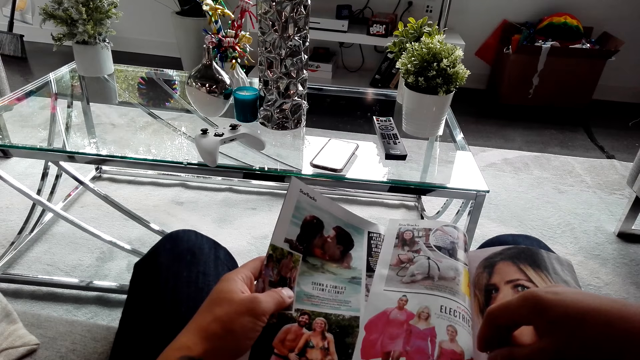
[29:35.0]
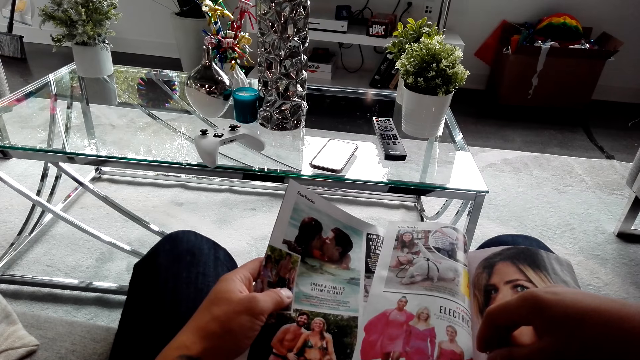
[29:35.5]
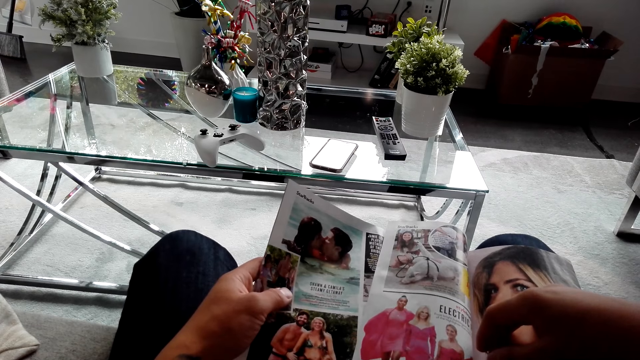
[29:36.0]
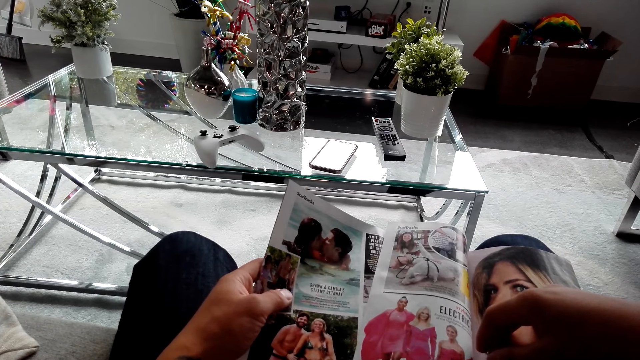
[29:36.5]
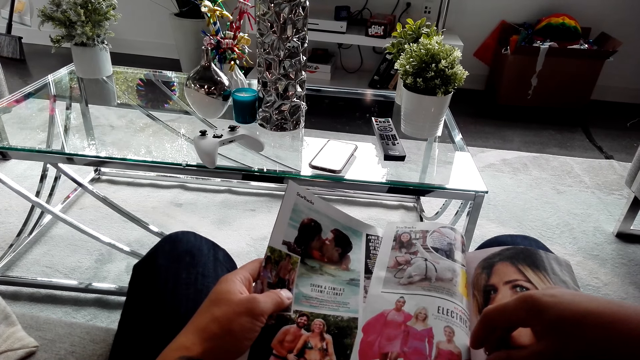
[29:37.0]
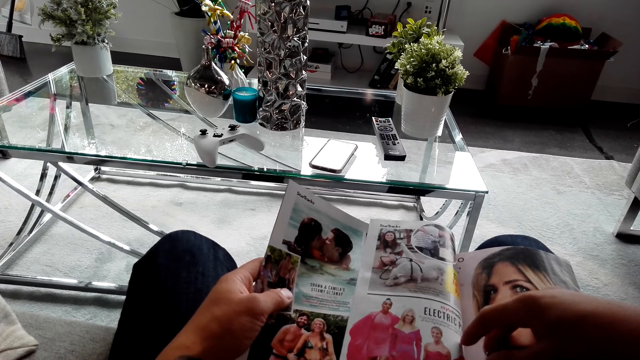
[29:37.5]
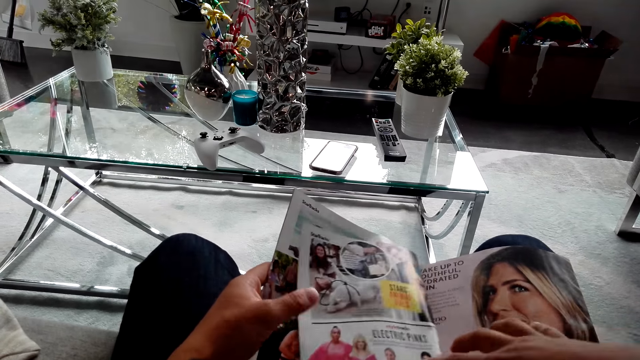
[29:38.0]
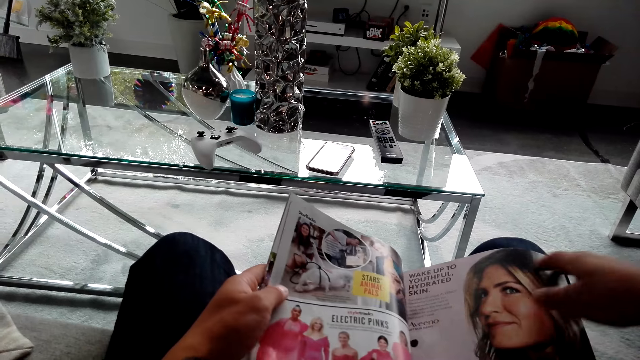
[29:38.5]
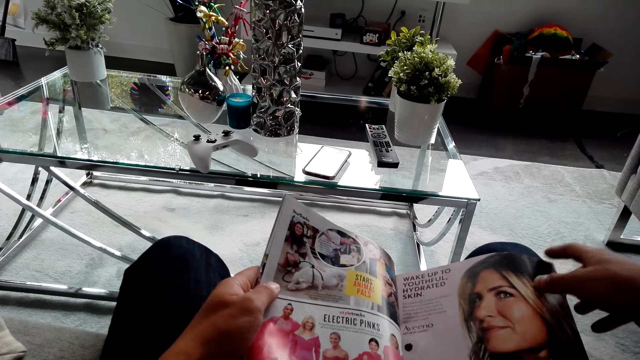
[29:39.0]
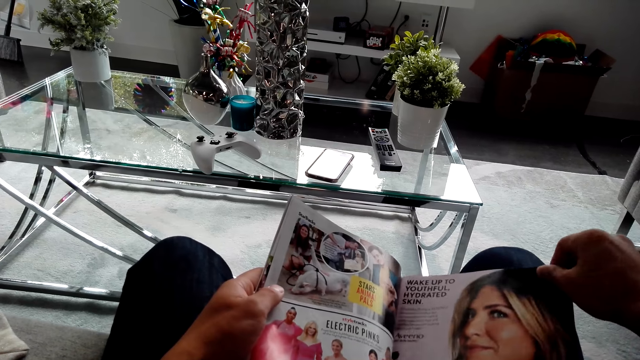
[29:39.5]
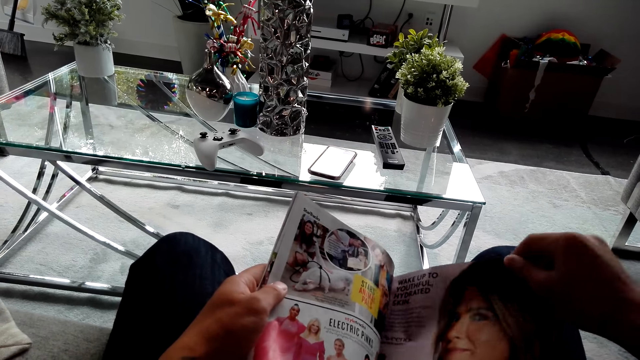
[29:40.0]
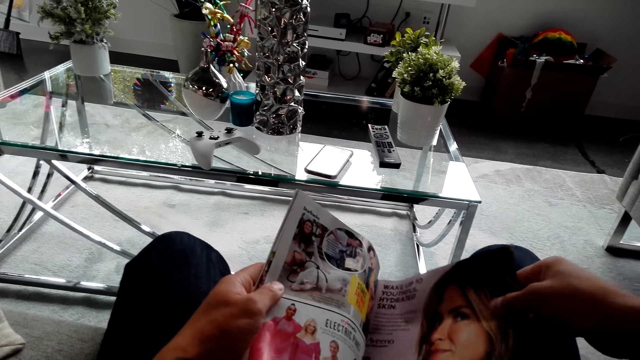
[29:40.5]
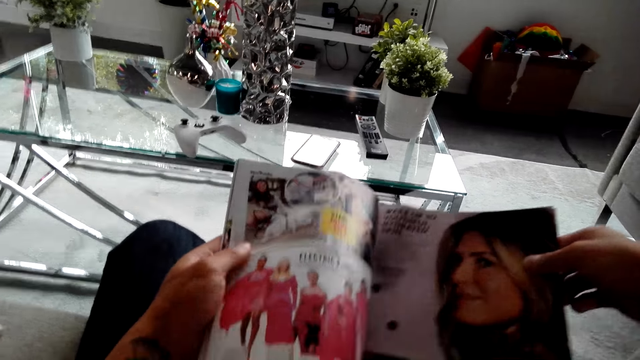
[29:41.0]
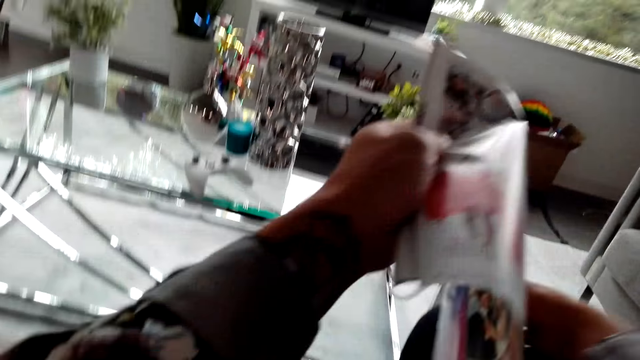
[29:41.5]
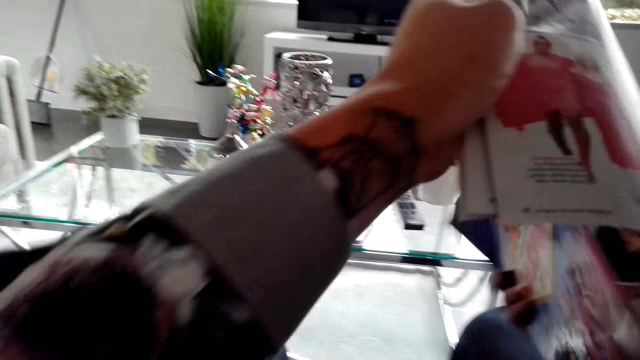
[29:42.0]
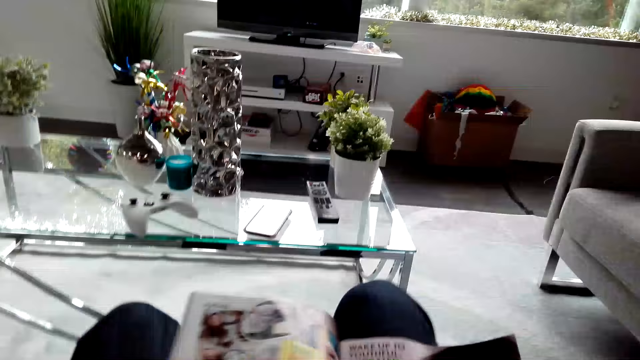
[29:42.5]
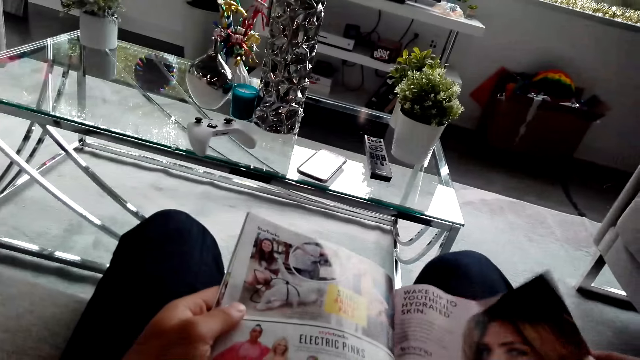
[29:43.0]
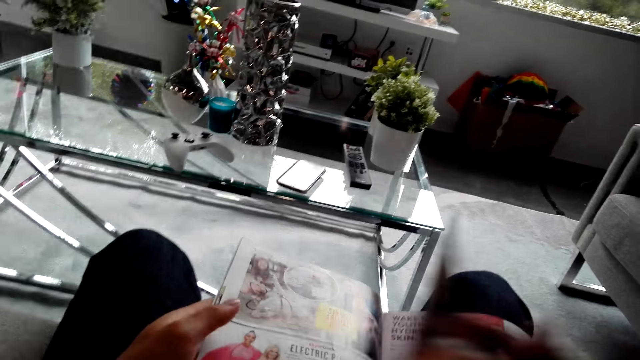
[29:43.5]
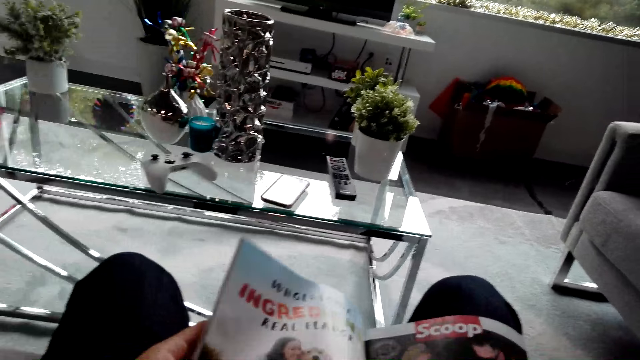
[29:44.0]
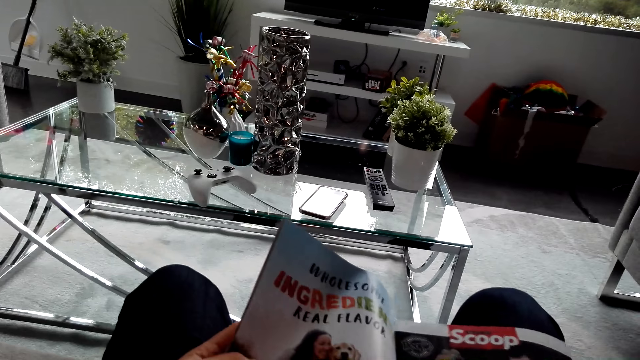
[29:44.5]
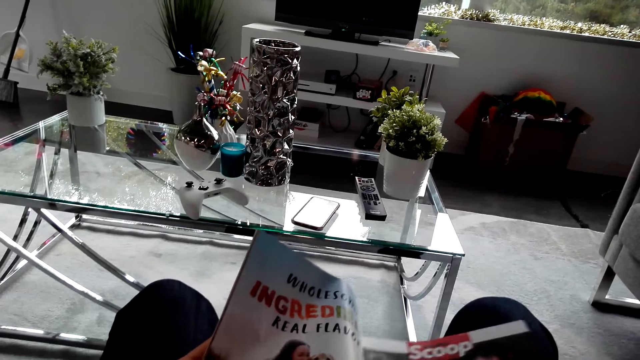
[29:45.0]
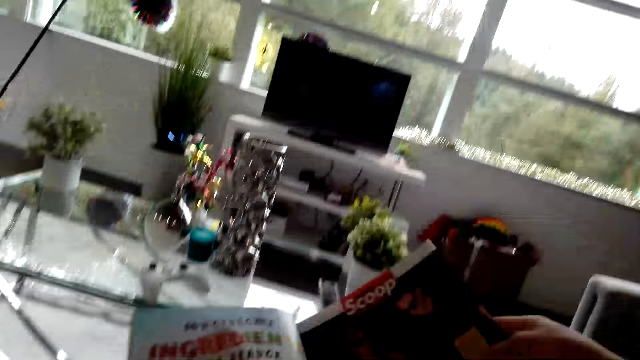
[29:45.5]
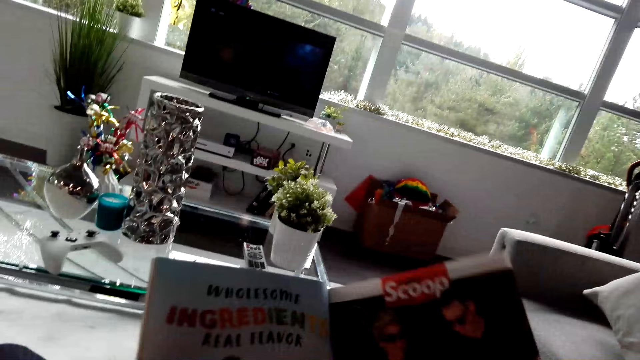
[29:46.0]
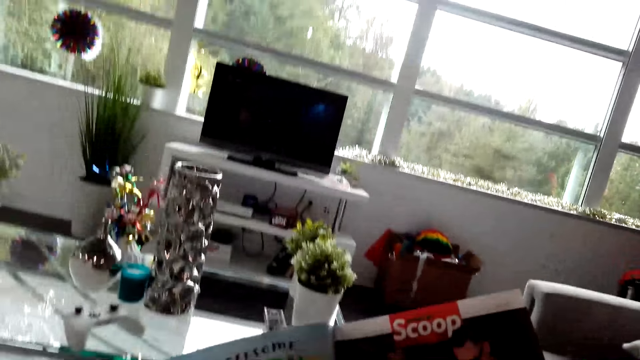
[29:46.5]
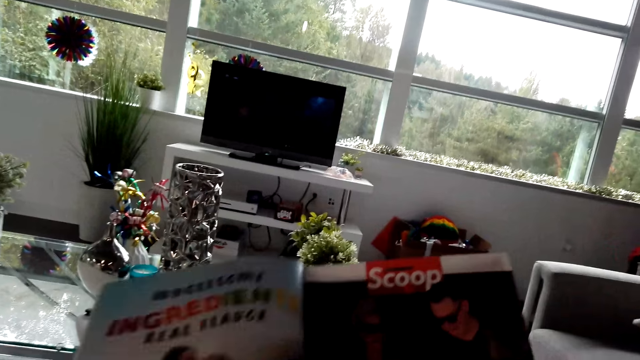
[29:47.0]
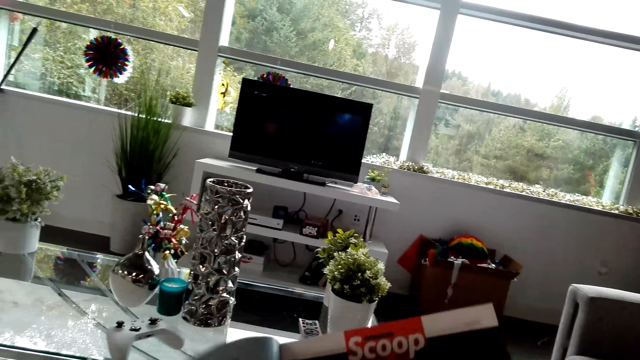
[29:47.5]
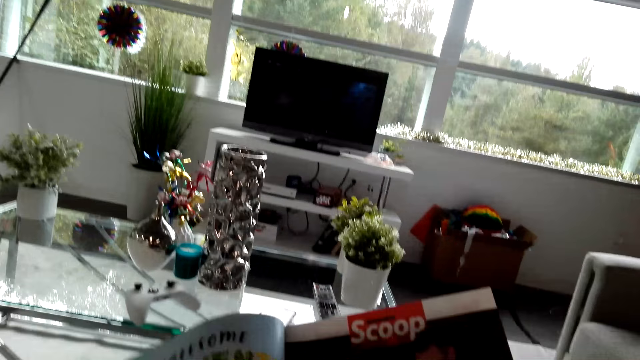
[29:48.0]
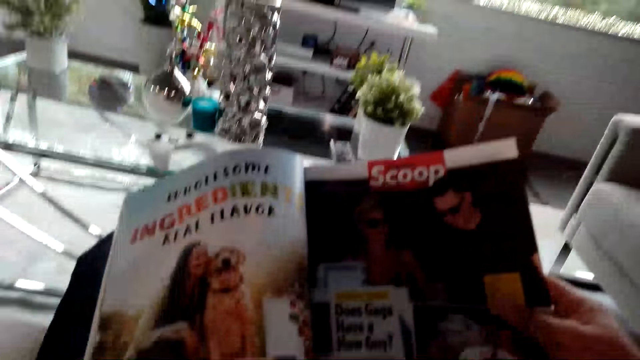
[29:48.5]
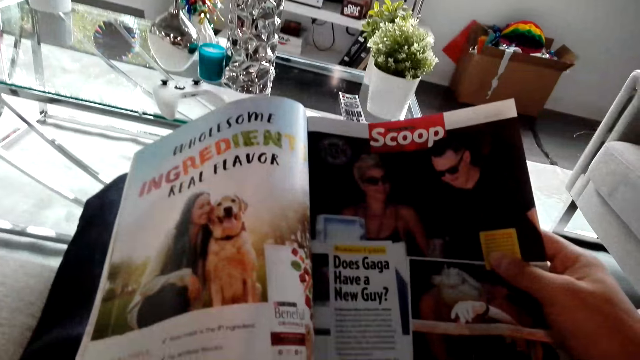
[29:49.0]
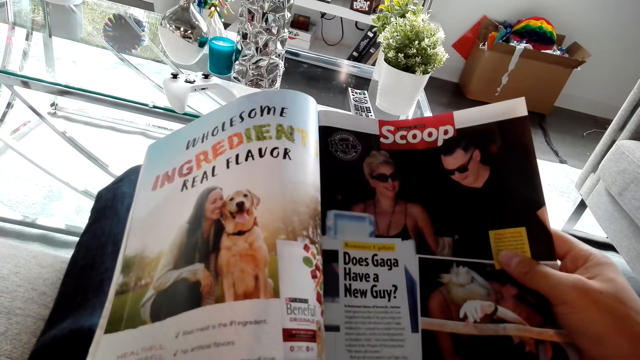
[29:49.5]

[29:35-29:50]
The camera wearer picks up the magazine. They put down the magazine. They look at the magazine. They flip a page of the magazine. They open the magazine. They look at the magazine.

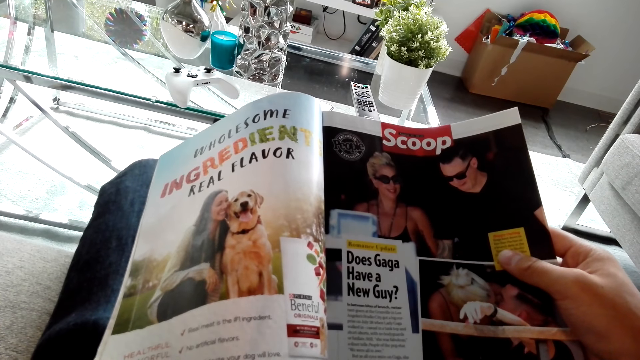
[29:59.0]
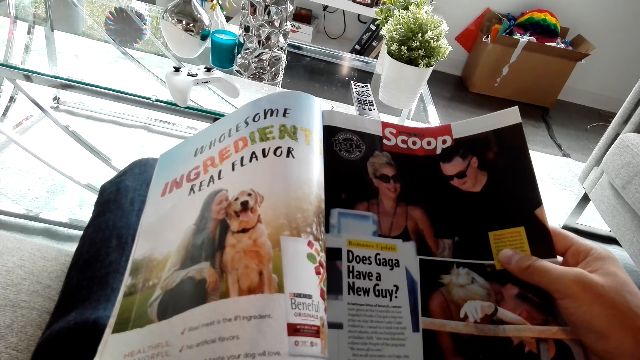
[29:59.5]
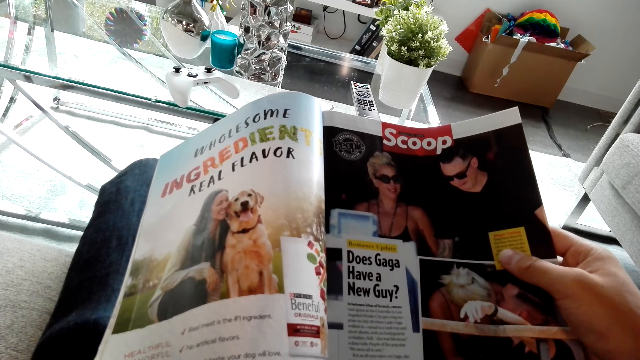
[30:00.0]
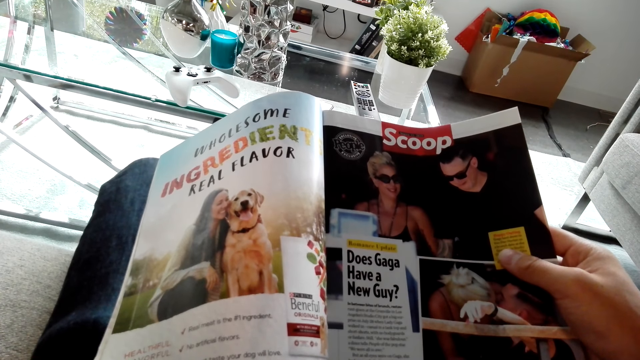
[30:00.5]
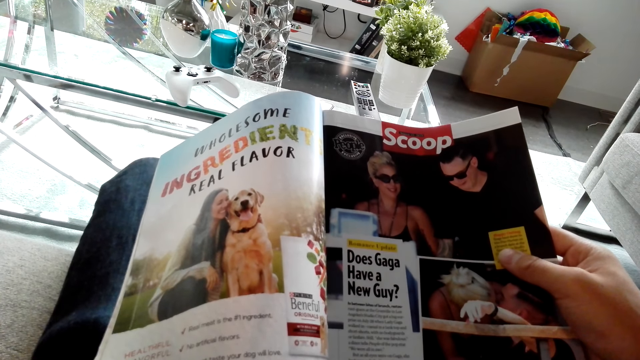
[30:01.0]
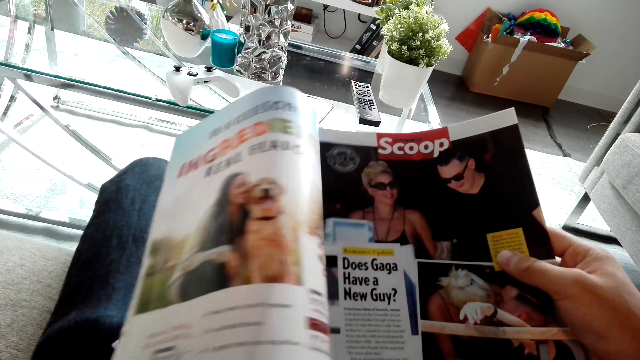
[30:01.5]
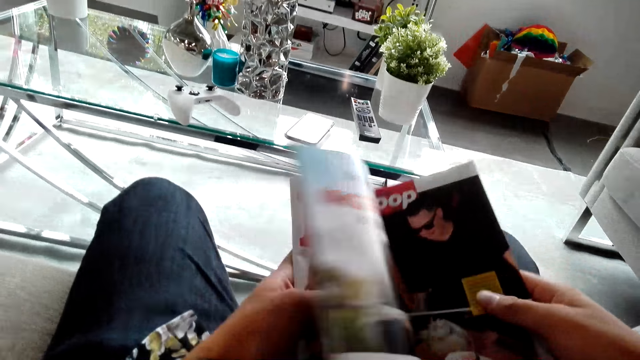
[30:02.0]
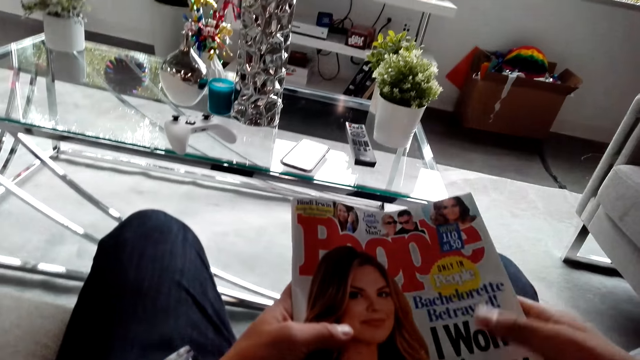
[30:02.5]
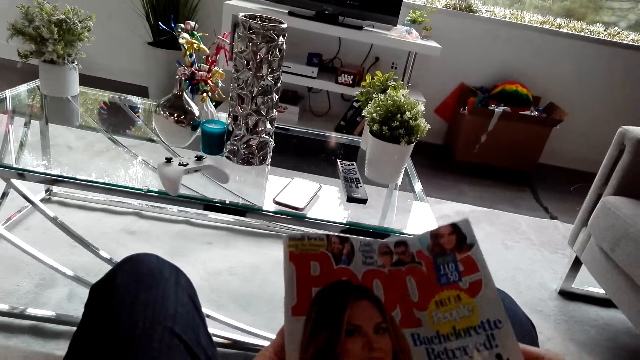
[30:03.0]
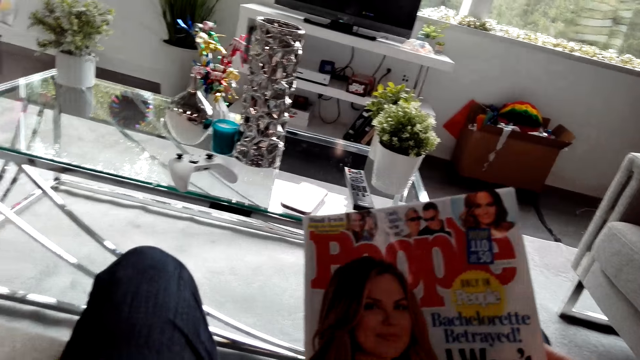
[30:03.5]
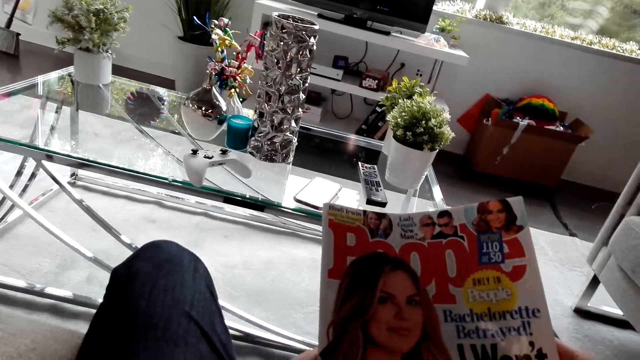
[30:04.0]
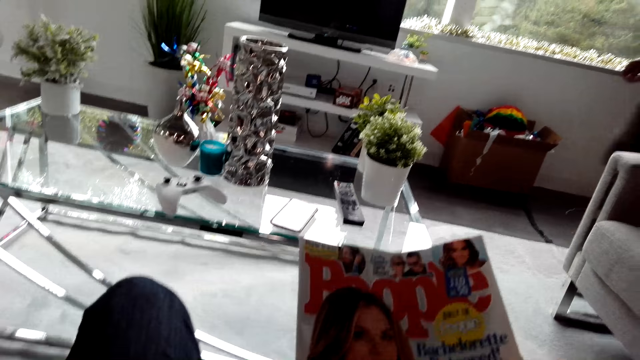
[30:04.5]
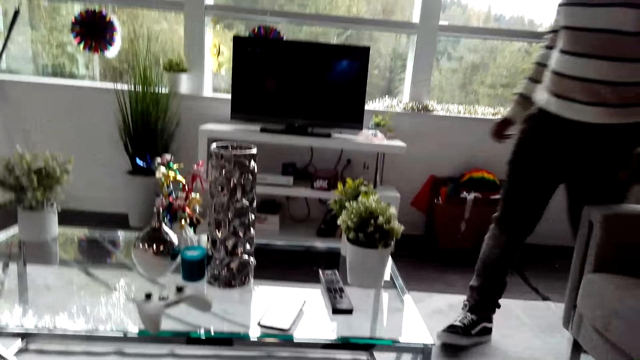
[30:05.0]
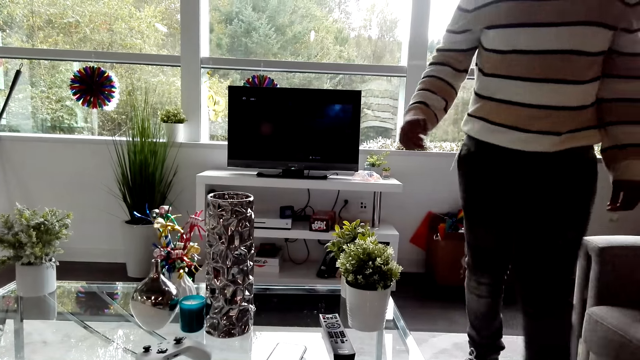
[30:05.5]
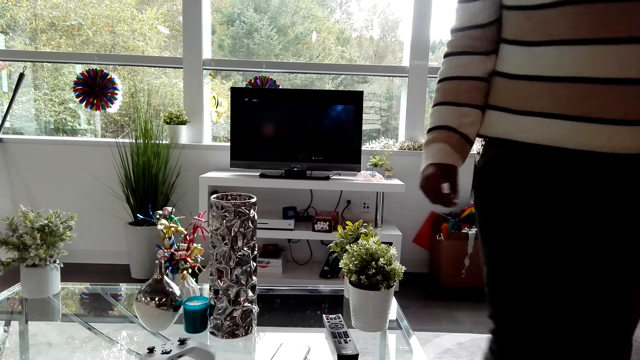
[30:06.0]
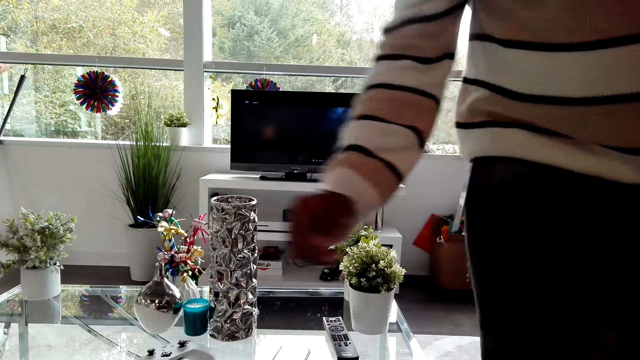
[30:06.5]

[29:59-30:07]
The camera wearer closes the magazine. A man walks towards the camera wearer.
